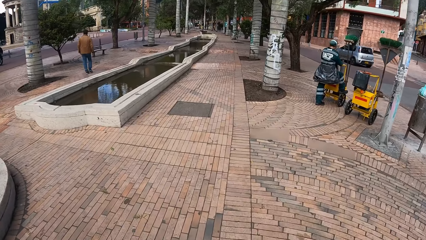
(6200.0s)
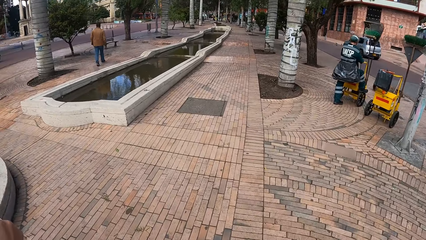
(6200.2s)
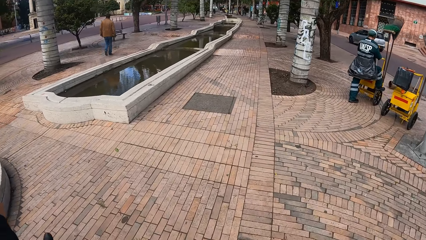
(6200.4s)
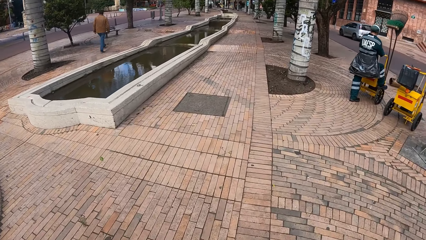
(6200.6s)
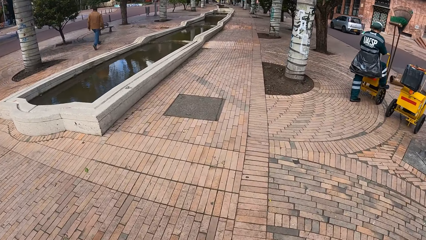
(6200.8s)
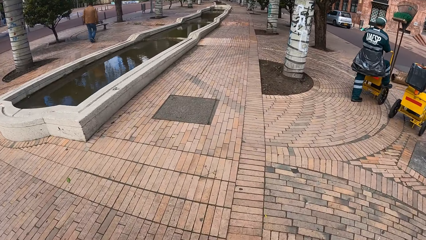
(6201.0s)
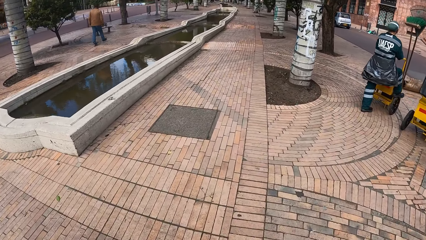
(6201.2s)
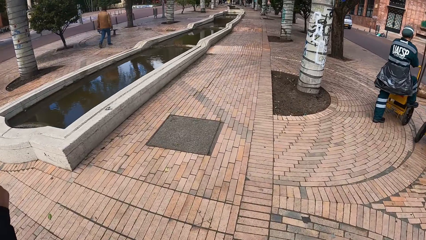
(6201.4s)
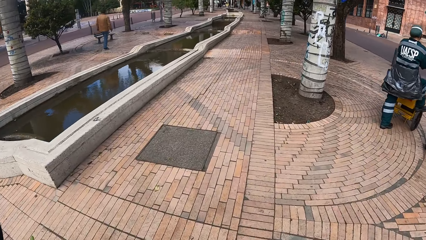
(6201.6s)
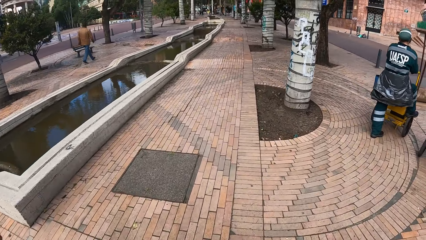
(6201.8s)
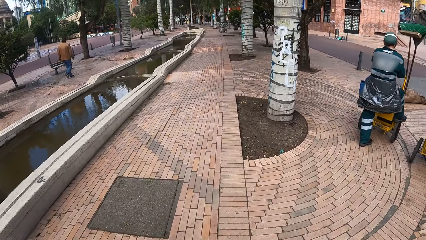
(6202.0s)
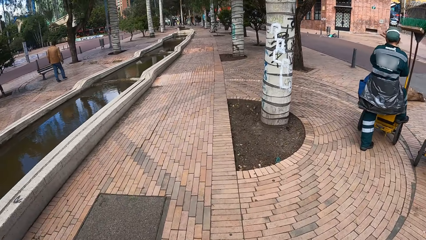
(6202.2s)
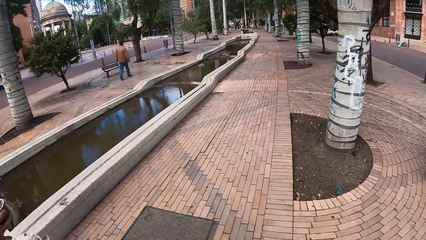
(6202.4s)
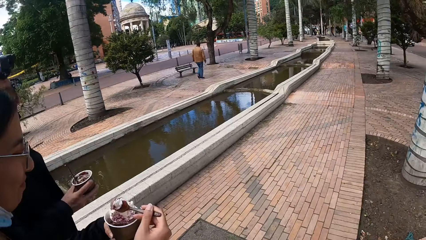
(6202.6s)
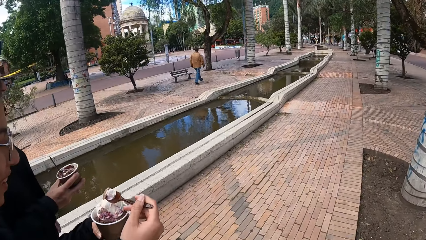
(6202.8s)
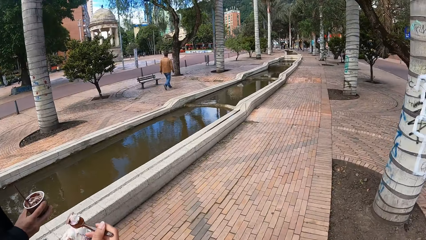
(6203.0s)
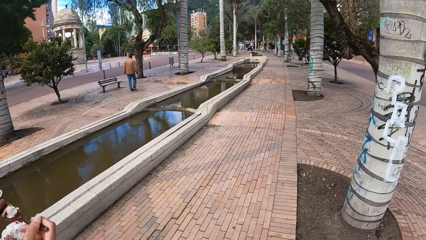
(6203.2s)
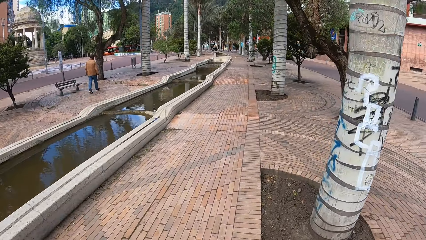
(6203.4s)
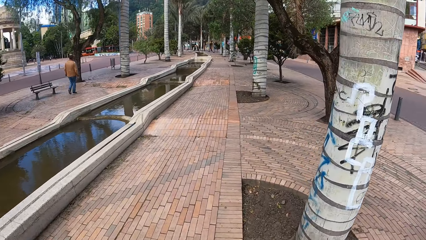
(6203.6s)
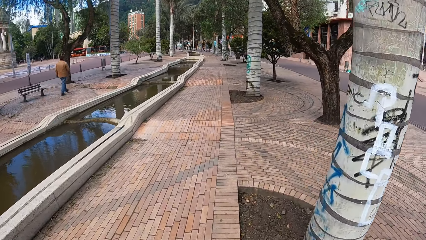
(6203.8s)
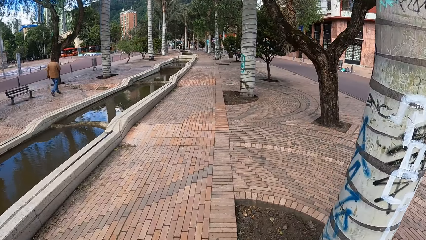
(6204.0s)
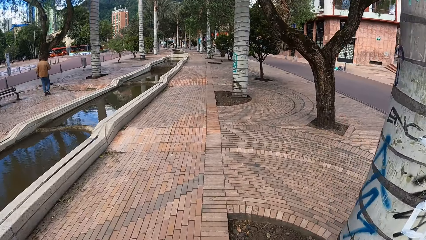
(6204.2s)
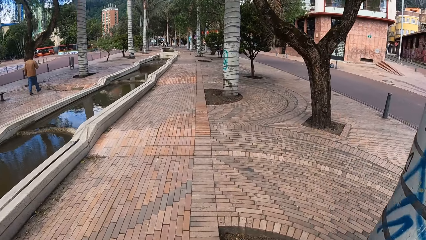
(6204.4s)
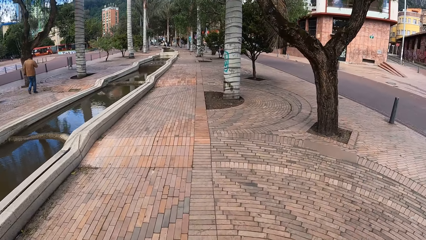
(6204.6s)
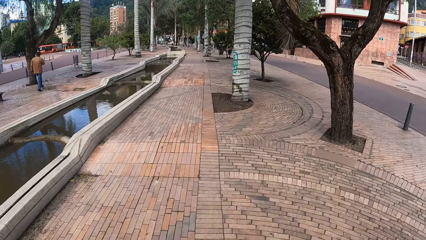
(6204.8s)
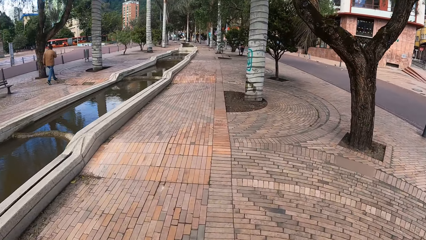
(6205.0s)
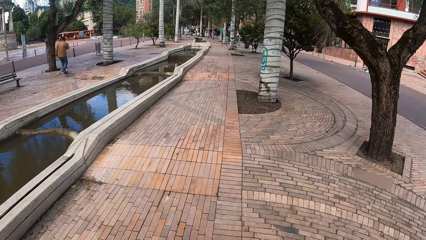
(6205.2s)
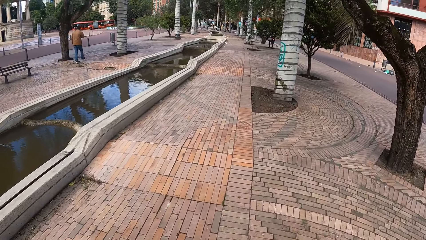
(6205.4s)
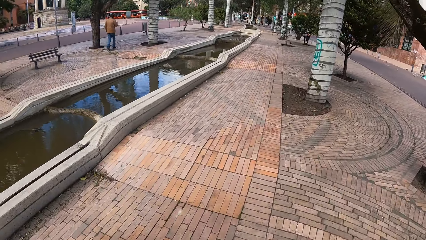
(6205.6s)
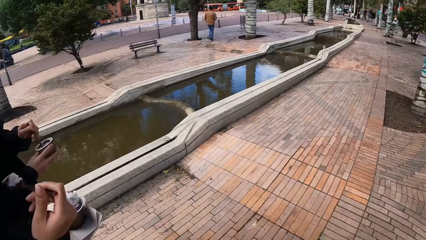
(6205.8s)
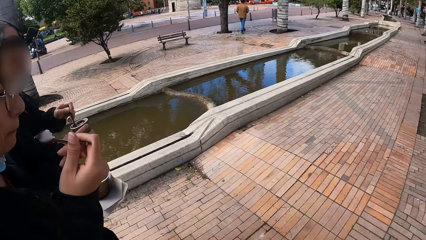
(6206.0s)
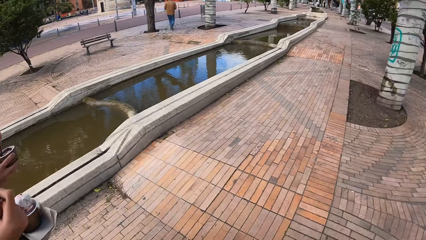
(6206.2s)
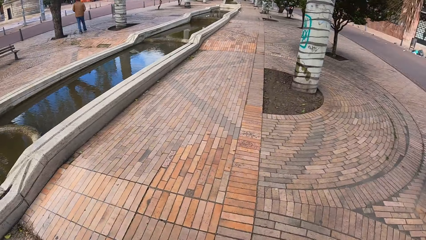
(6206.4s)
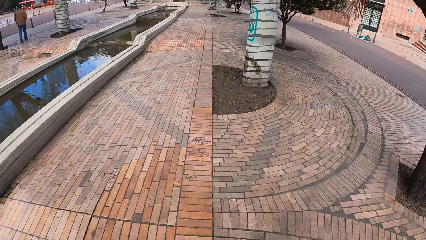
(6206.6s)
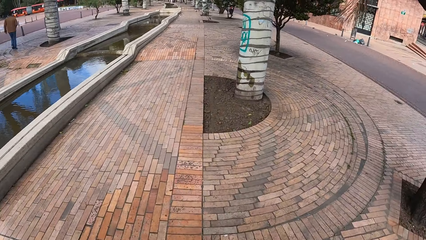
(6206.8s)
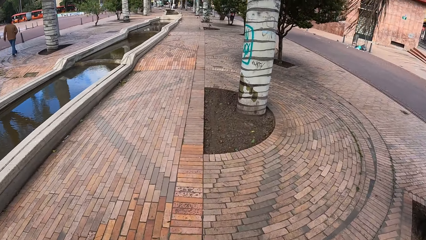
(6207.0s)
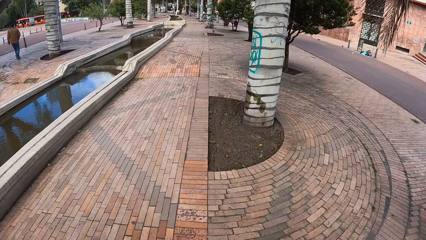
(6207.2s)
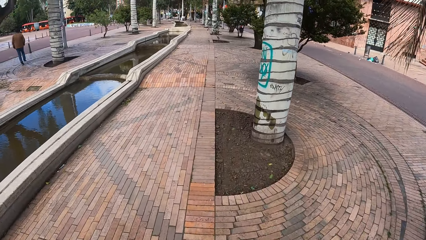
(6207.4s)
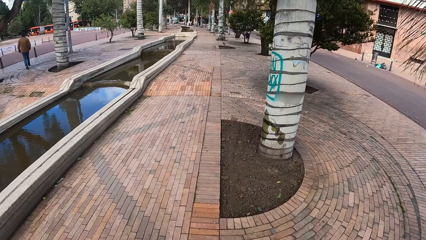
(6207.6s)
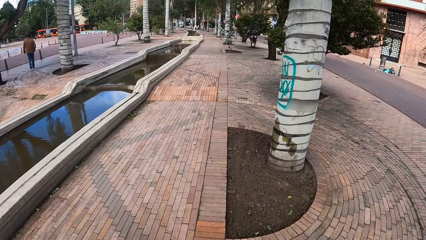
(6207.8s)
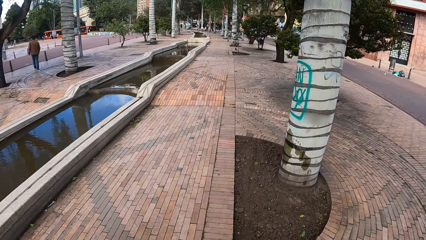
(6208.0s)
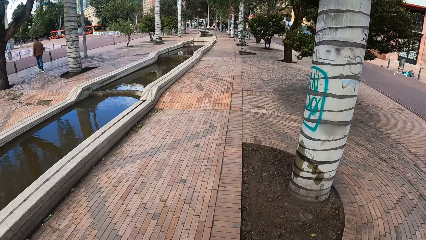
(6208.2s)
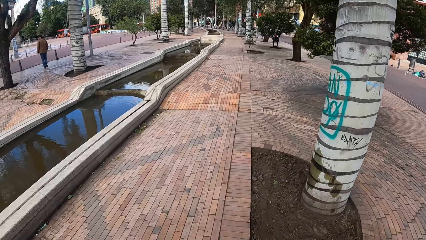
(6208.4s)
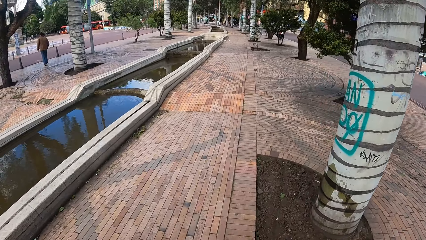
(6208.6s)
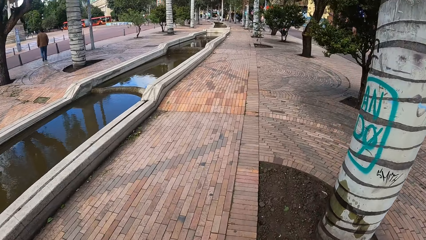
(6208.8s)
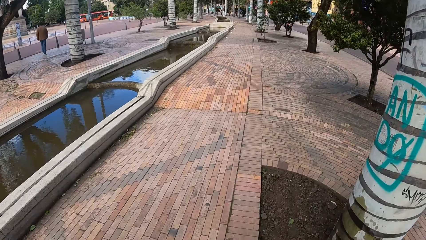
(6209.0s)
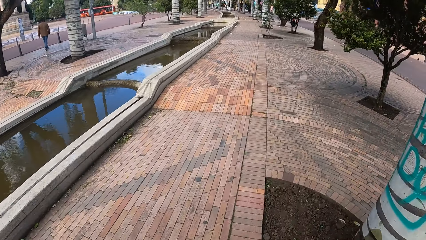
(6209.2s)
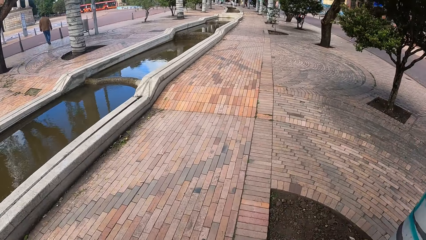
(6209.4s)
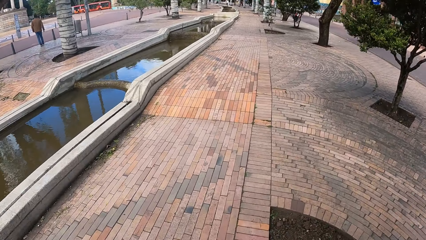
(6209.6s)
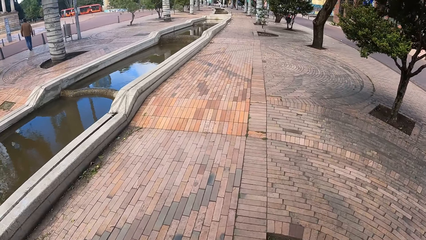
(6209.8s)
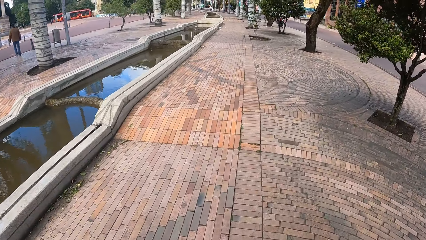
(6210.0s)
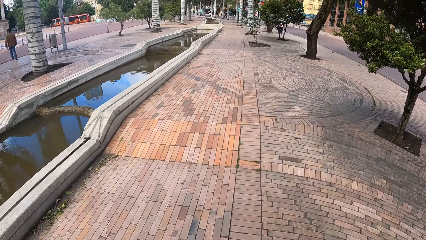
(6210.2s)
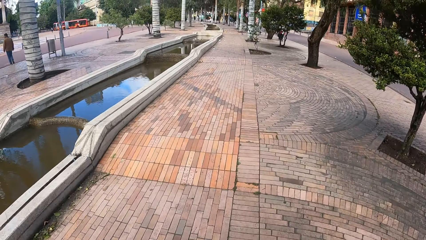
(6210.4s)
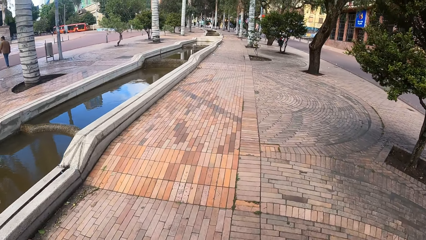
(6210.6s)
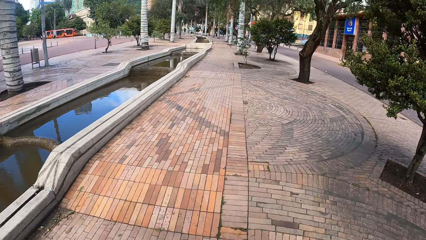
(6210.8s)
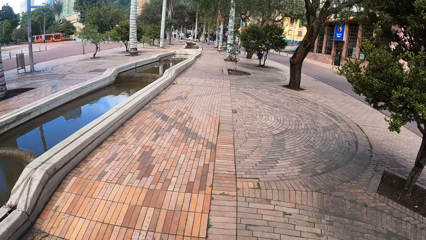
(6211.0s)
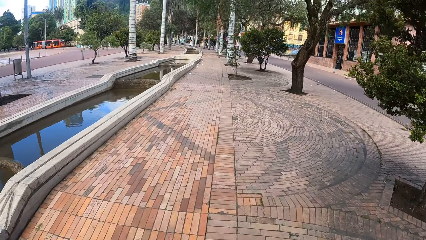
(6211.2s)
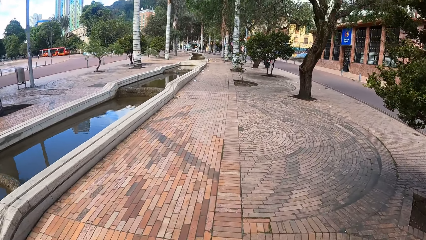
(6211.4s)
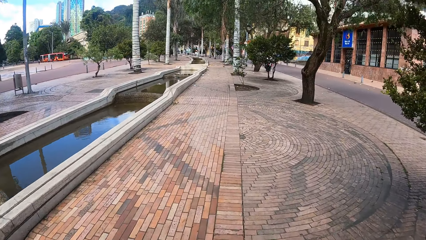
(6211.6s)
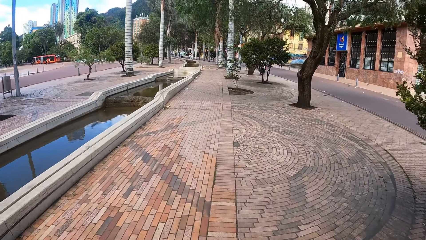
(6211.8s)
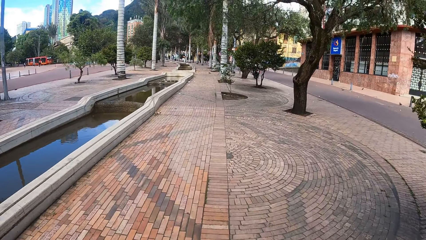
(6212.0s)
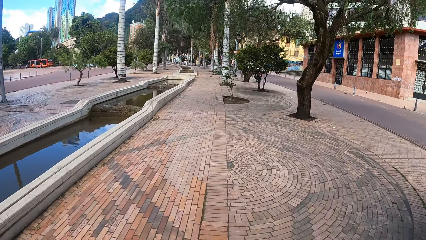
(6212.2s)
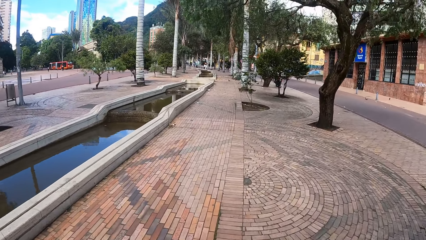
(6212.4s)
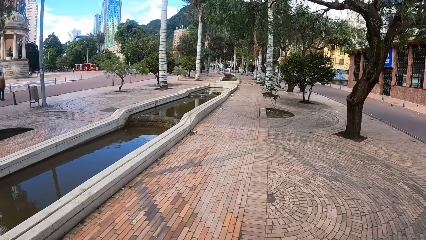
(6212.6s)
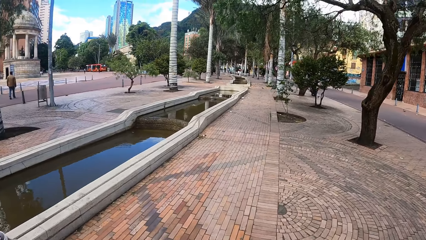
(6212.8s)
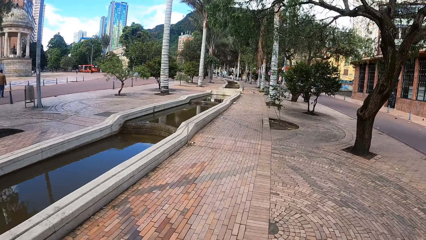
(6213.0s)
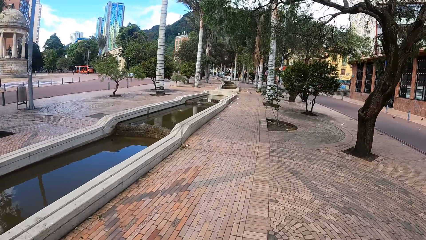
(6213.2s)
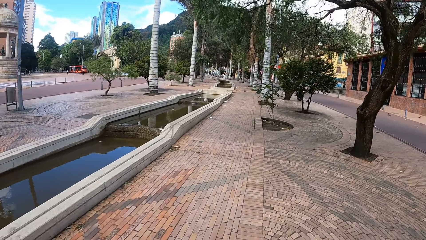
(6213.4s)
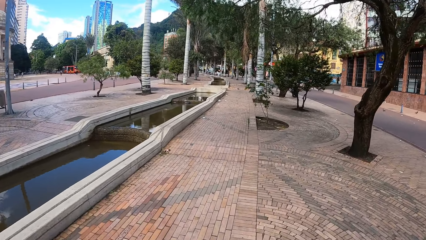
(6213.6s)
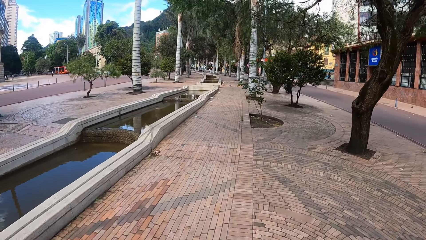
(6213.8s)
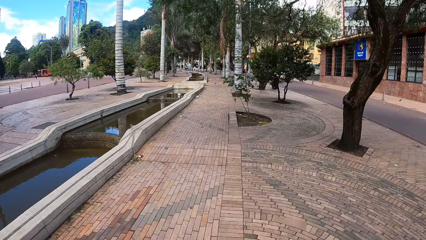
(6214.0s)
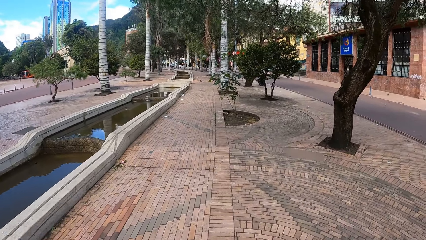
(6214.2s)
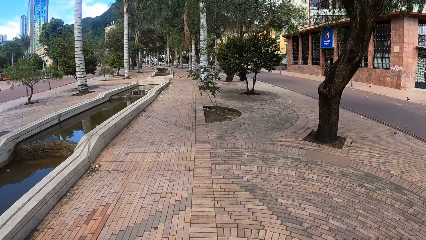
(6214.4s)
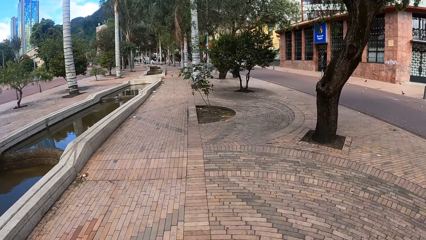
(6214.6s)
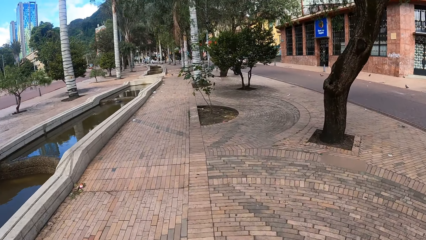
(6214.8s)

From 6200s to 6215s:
The woman moves the spoon in her right hand towards her mouth. The camera wearer looks around. They walk on the pavement.
